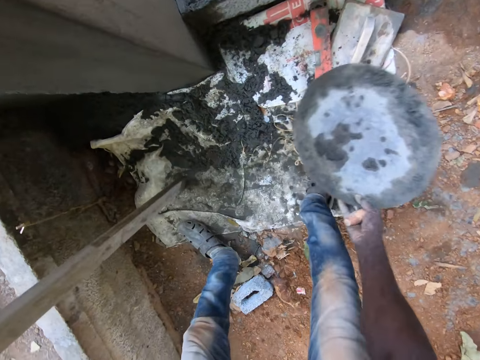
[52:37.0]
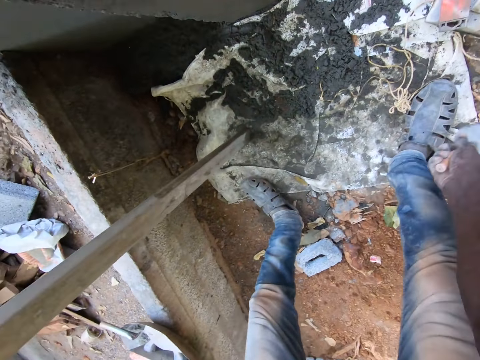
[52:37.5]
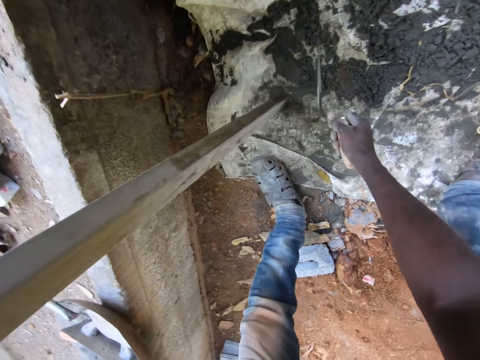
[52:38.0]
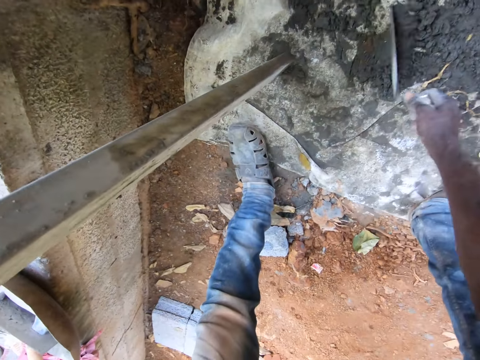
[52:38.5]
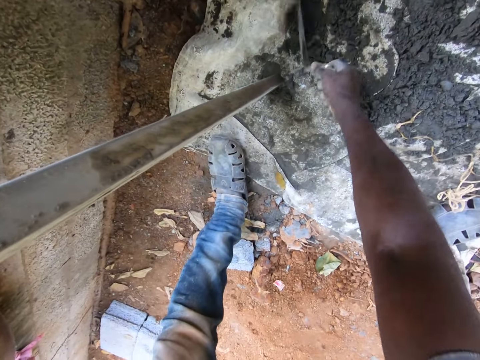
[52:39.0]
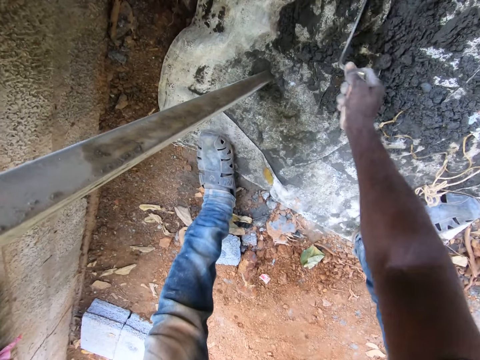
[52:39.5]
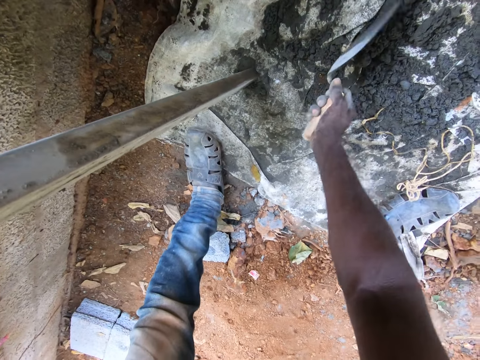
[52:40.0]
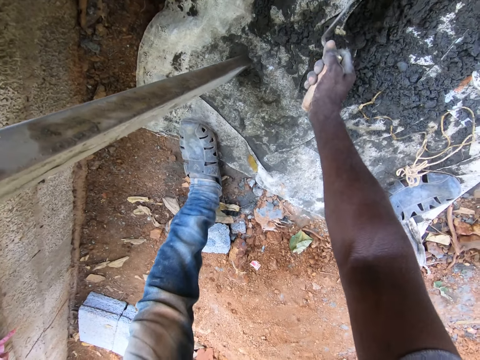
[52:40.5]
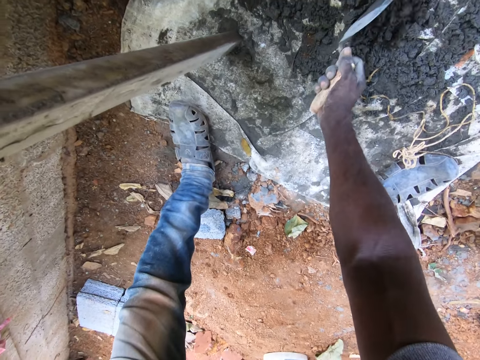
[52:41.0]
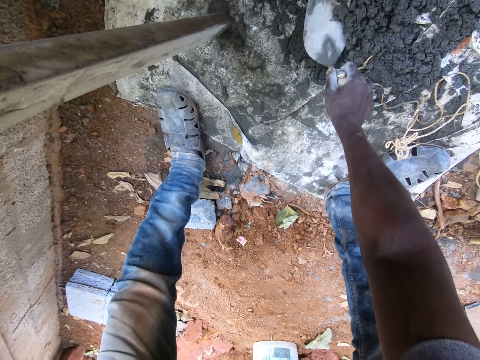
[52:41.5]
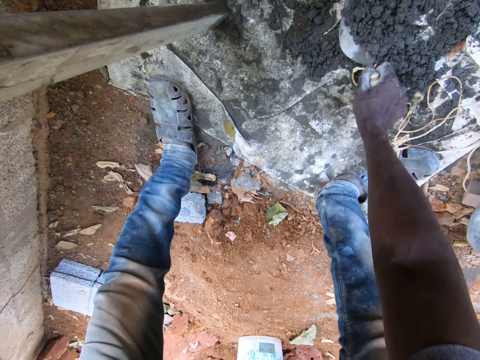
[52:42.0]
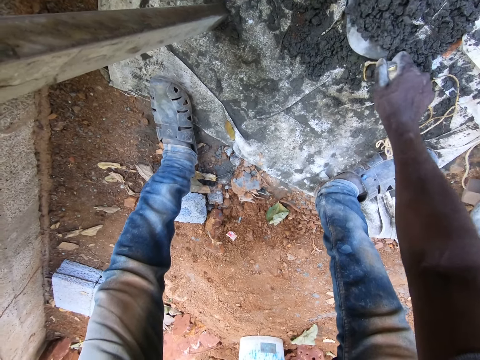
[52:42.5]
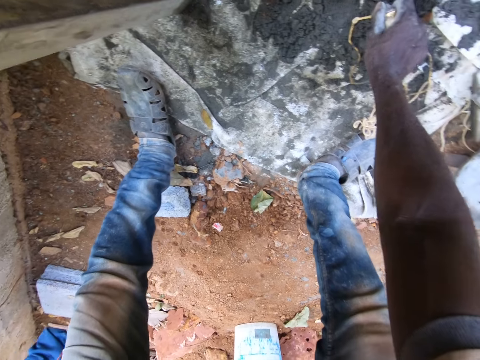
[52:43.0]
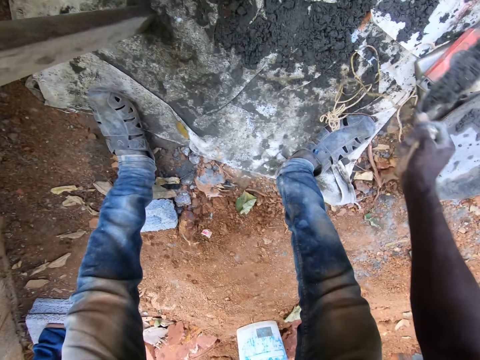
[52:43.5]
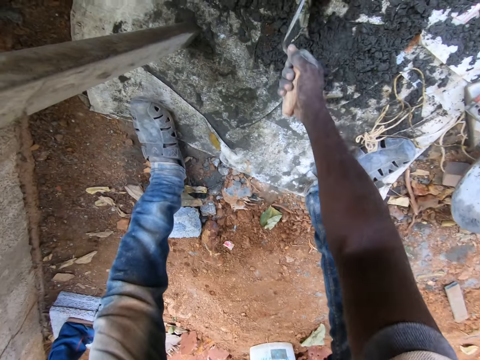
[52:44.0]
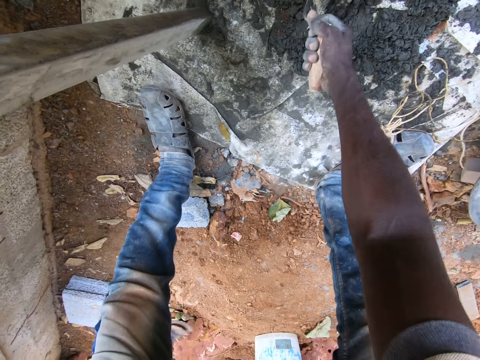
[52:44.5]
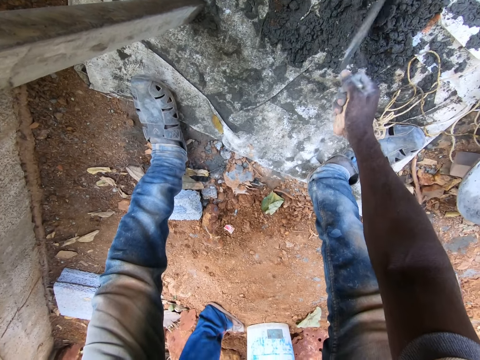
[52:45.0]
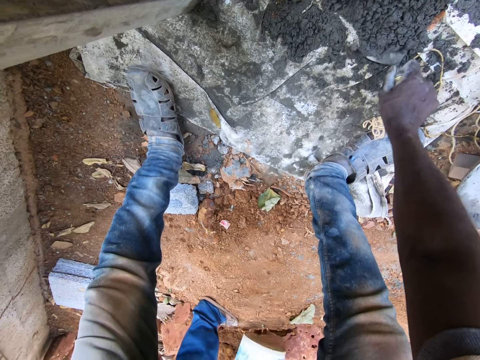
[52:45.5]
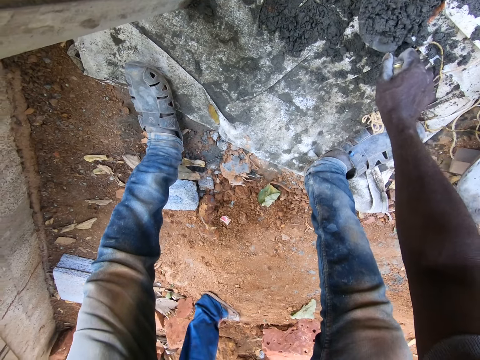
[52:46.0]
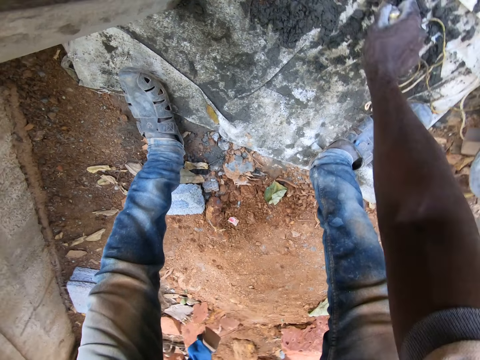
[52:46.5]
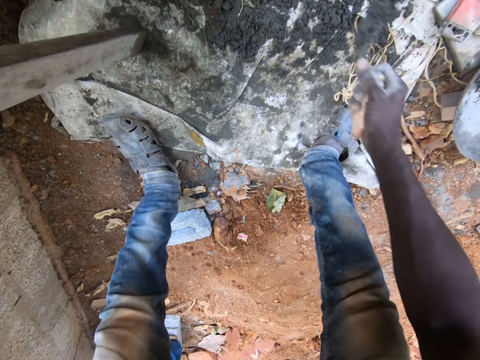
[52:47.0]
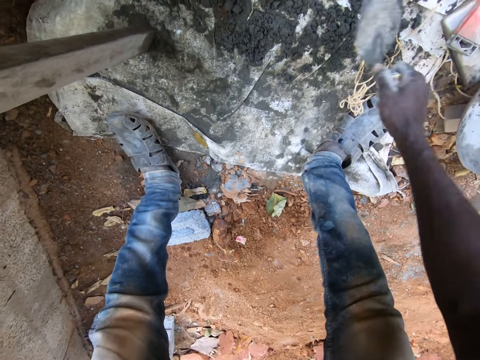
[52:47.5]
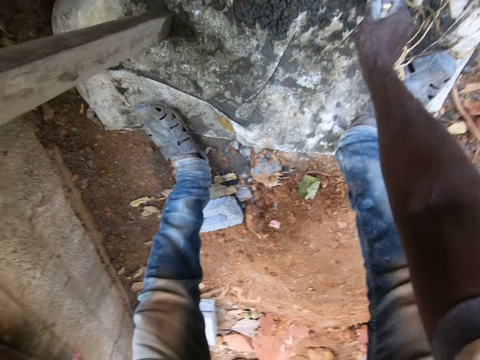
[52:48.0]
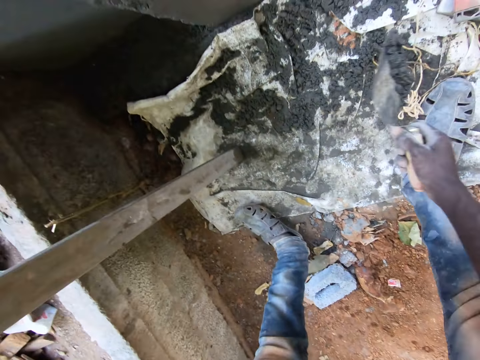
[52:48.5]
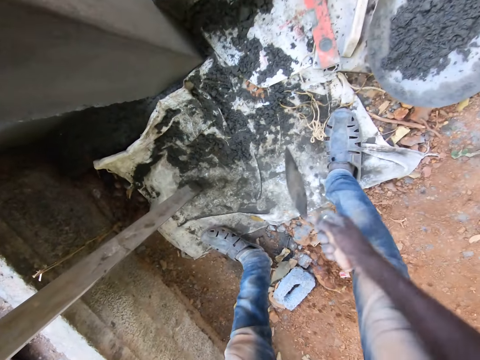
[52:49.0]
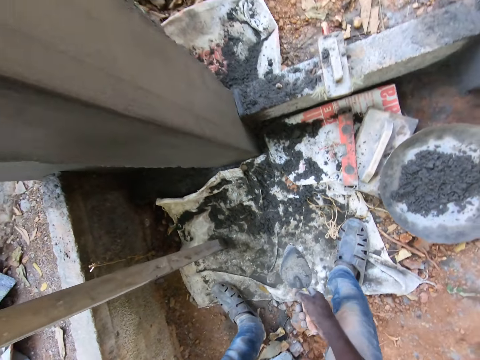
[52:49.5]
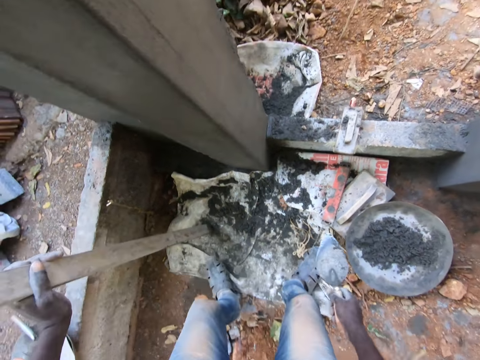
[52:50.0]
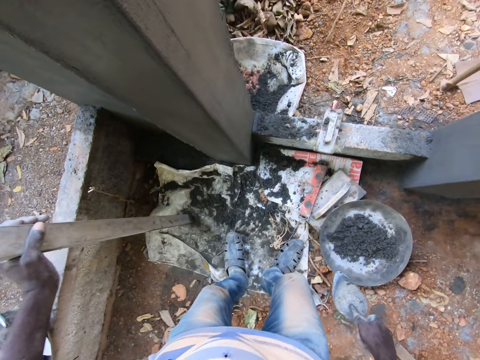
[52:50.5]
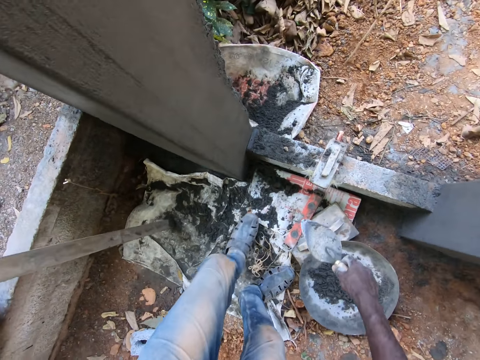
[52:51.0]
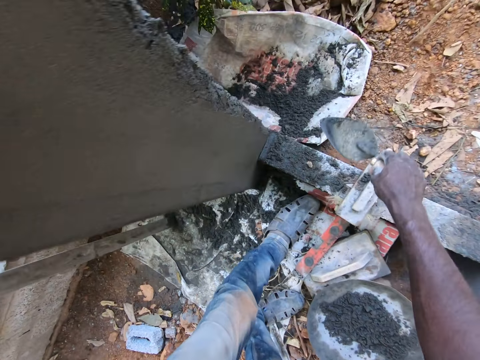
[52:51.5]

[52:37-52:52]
The camera wearer drops the head pan or basin on the floor with his right hand. He packs cement or grout from the floor with the hand trowel in his right hand. He picks up the grout with the trowel. He pours the cement in the head pan with the hand trowel in his right hand. He picks up the grout with the trowel, throws the grout in the basin with the trowel, picks up the grout with the trowel and throws the grout in the basin with the trowel.

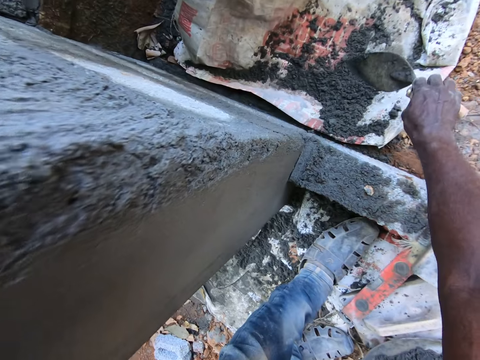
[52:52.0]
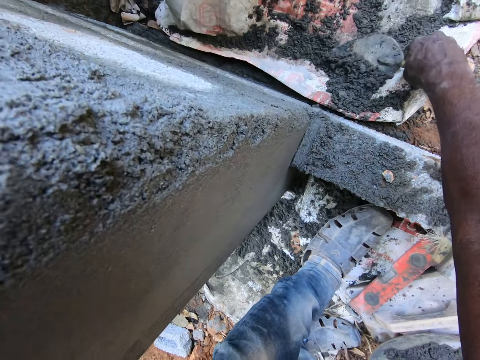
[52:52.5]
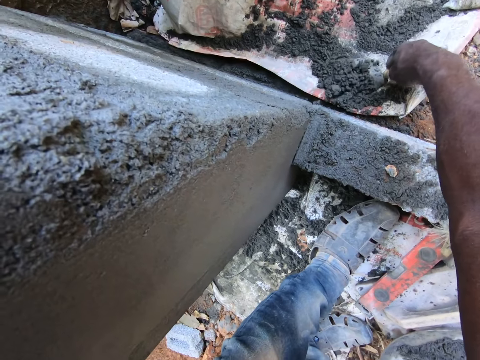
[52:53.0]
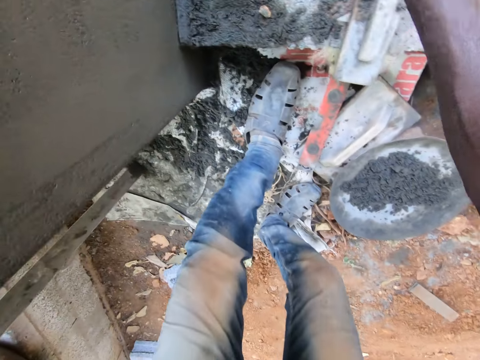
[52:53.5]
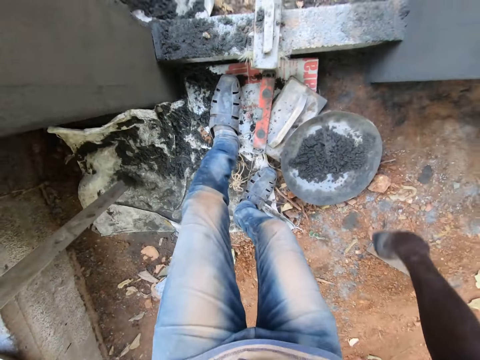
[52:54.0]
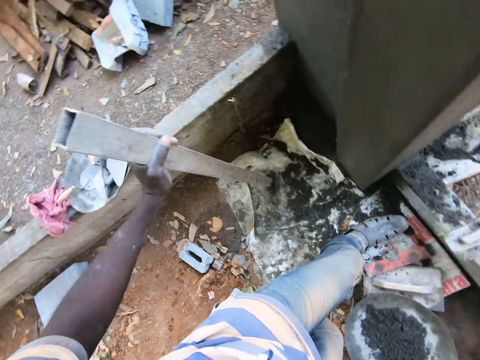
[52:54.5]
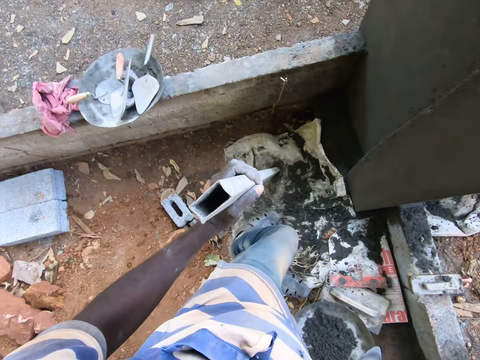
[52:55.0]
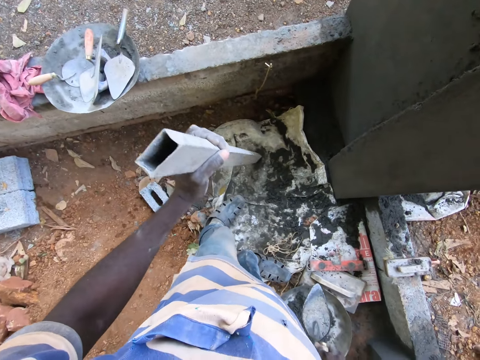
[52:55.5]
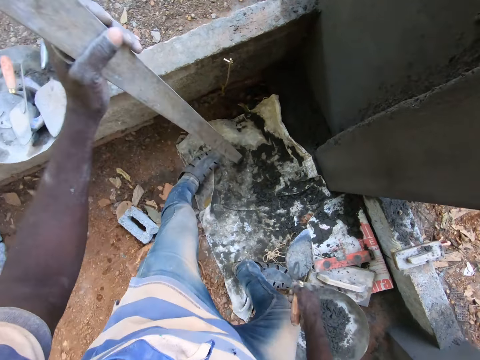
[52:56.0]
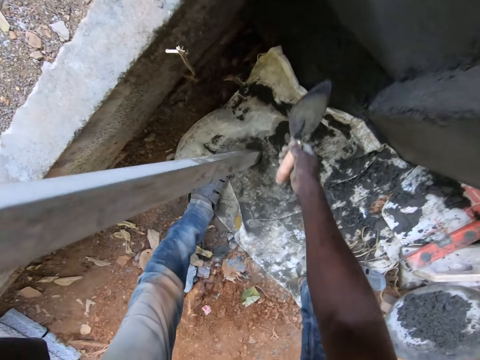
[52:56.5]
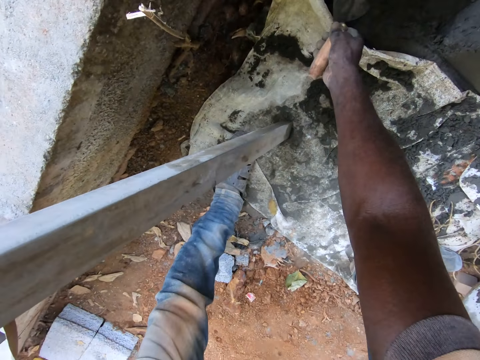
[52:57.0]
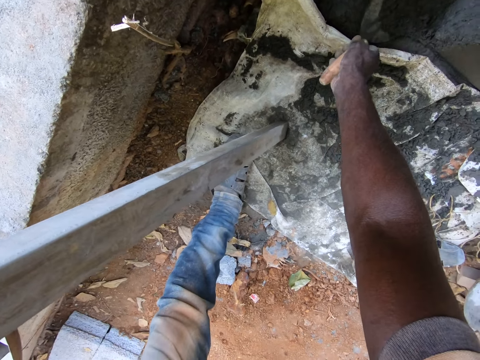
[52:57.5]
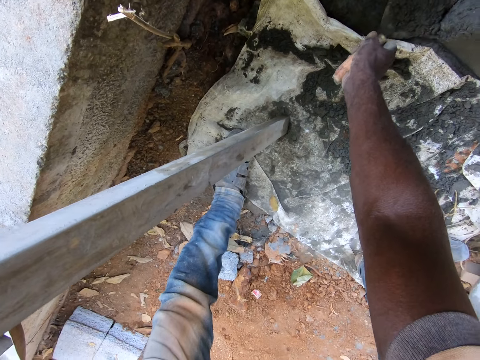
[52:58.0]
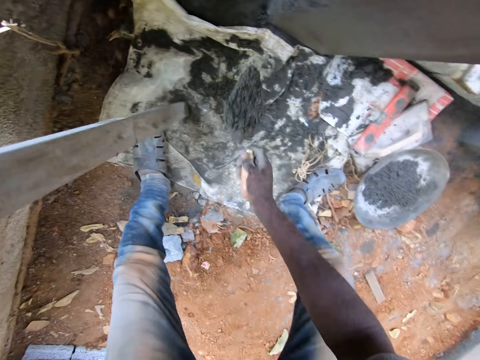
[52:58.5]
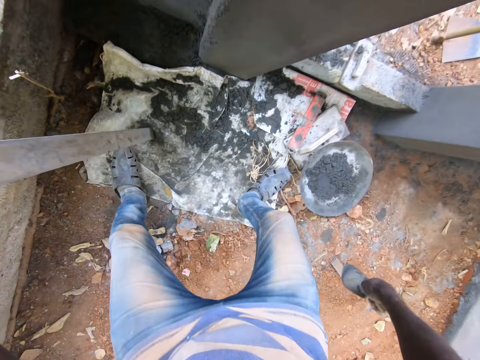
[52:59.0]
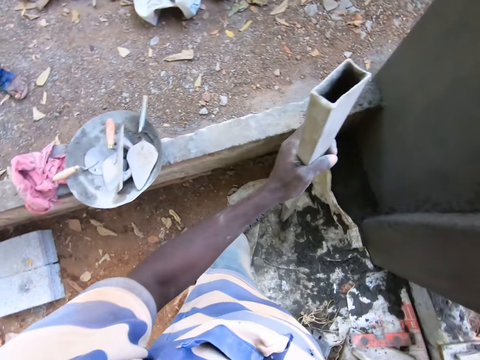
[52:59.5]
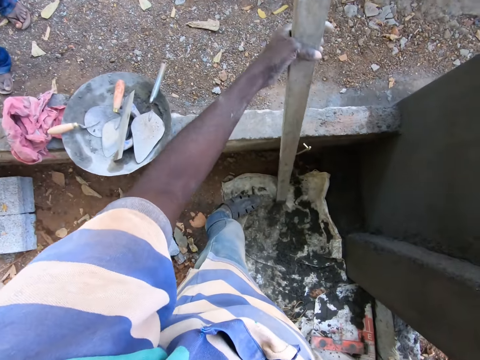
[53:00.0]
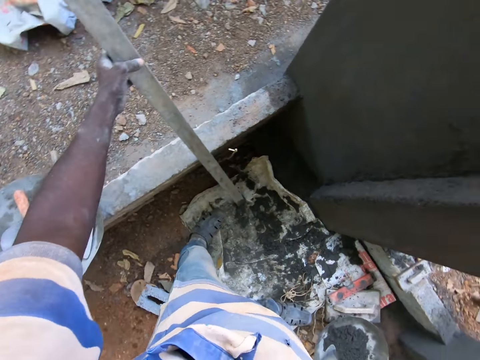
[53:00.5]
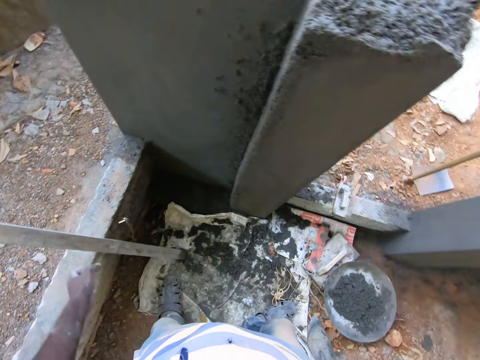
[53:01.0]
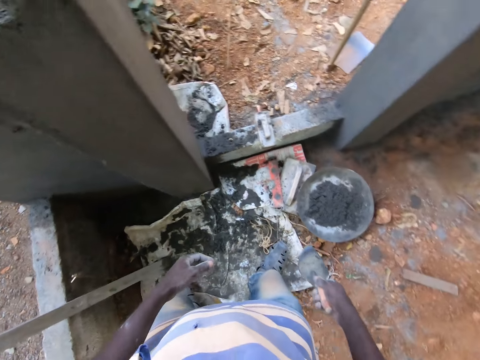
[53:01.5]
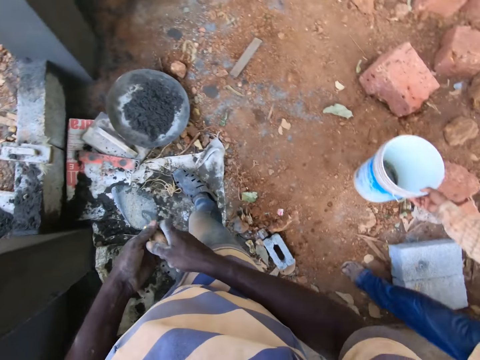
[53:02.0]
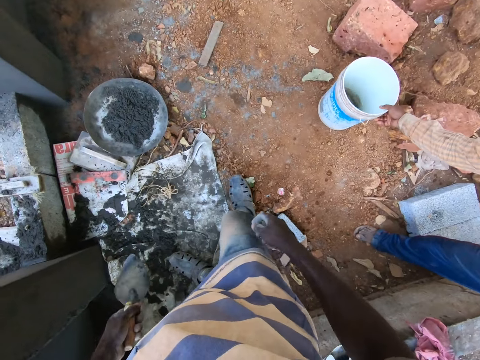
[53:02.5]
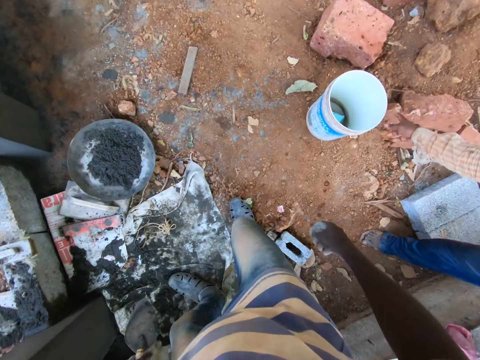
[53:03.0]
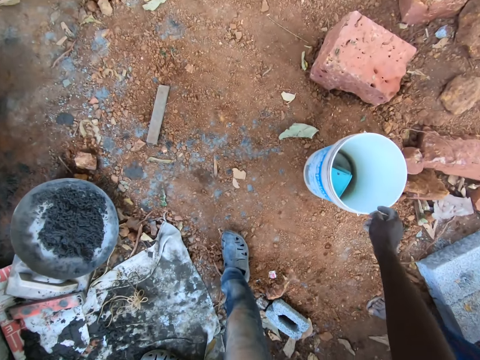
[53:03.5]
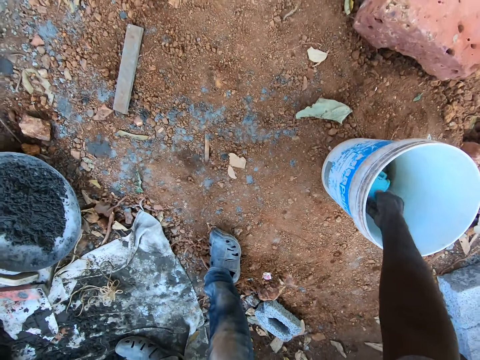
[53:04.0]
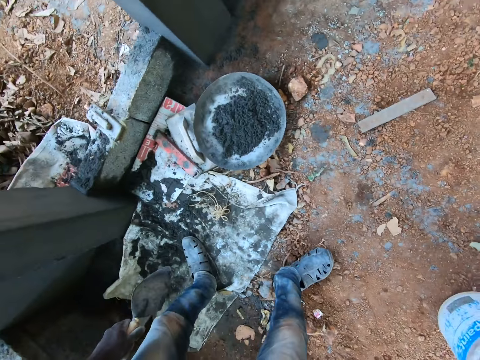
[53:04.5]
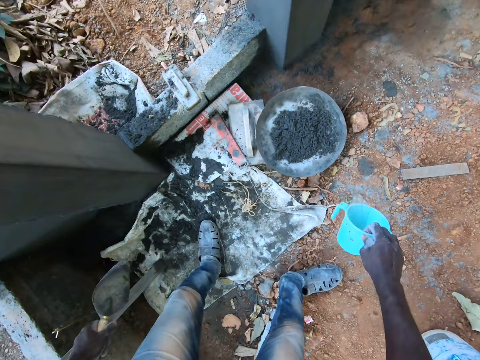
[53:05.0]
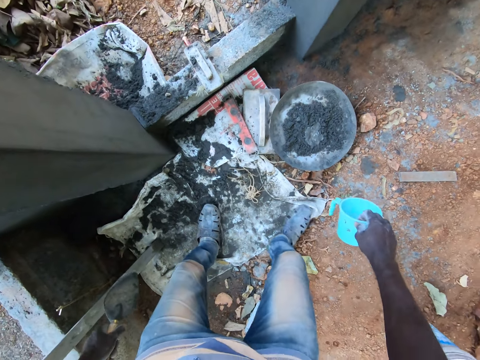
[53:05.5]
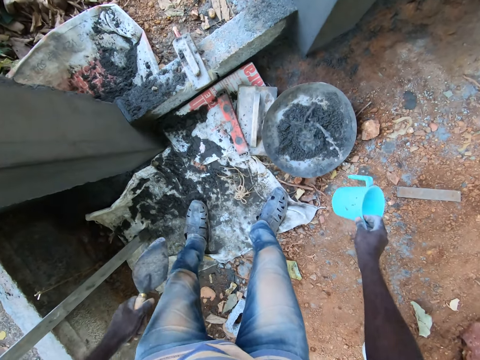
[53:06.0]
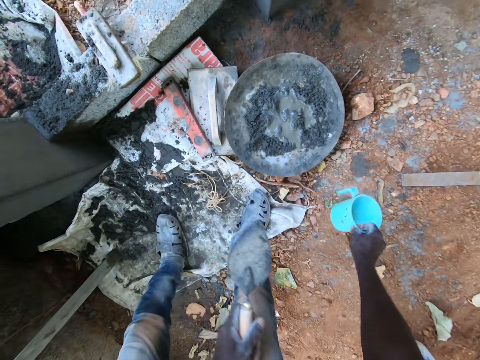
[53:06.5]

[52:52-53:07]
The camera wearer picks up cement or grout with a trowel and throws the grout in a basin or head pan with the trowel. He picks up the grout with the trowel. He interacts with the man. He throws the grout in the basin with the trowel. The man interacts with the camera wearer. The camera wearer drops the iron leveler on the floor with his left hand. He passes the hand trowel to his left hand with his right hand. The man drops a bucket of water on the floor with his right hand. The camera wearer takes water from the bucket of water with a plastic cup in his right hand. He pours water on the cement in the head pan with the plastic cup in his right hand. He pours water in the grout again.
